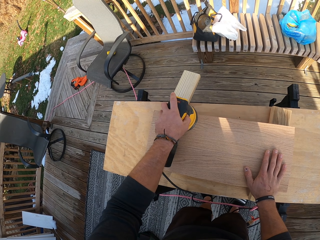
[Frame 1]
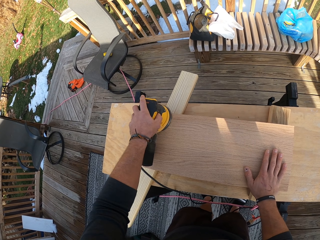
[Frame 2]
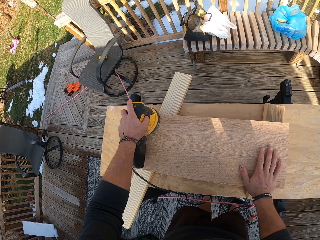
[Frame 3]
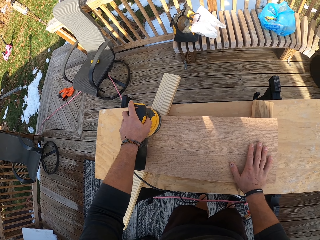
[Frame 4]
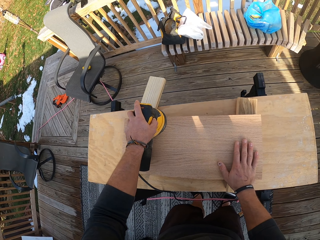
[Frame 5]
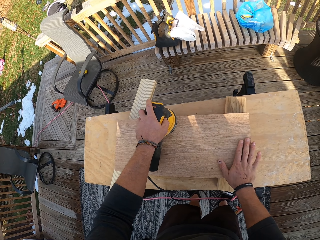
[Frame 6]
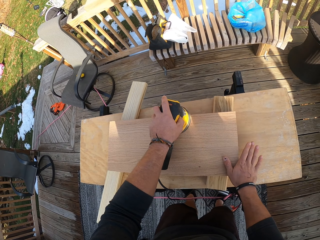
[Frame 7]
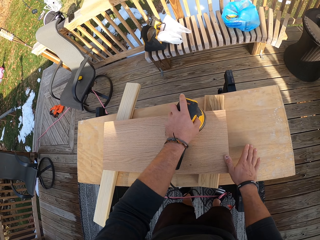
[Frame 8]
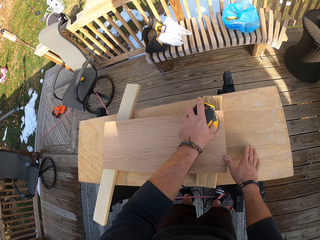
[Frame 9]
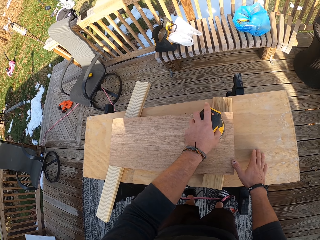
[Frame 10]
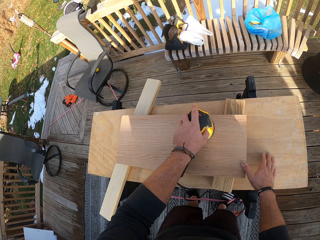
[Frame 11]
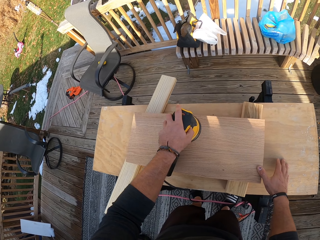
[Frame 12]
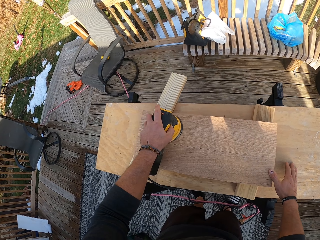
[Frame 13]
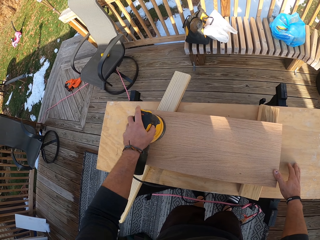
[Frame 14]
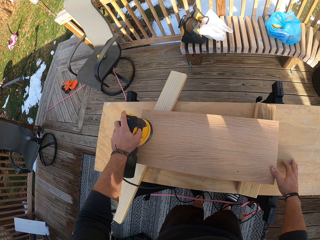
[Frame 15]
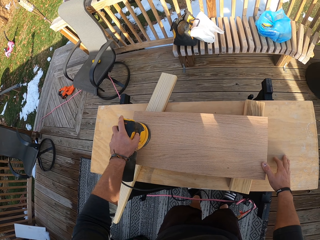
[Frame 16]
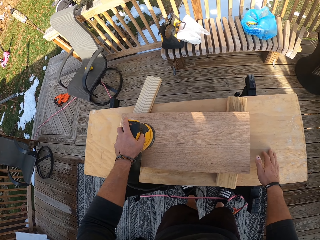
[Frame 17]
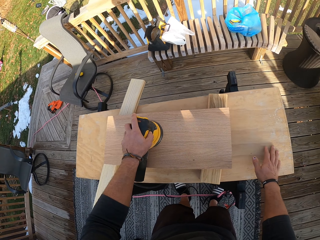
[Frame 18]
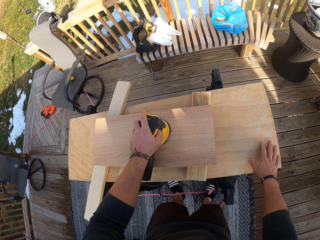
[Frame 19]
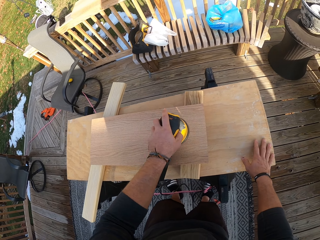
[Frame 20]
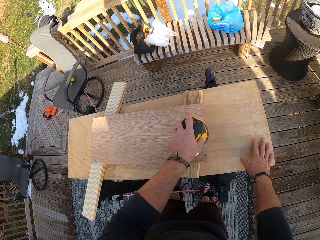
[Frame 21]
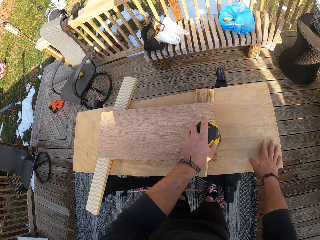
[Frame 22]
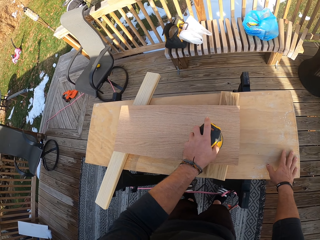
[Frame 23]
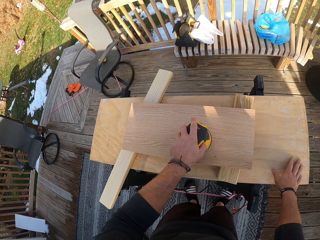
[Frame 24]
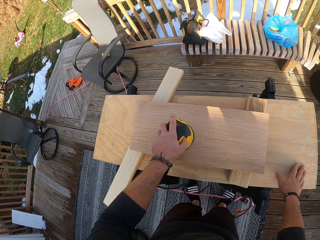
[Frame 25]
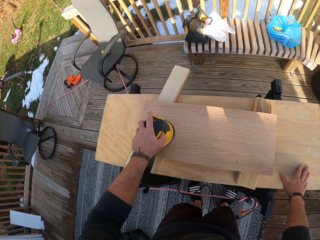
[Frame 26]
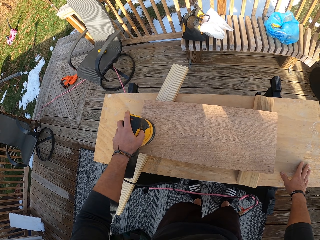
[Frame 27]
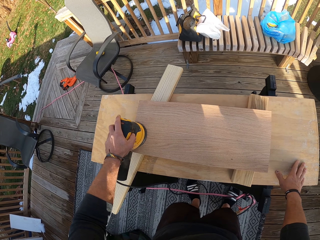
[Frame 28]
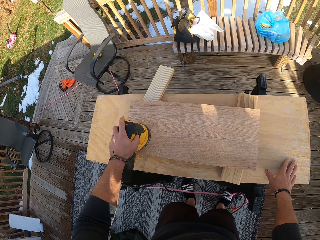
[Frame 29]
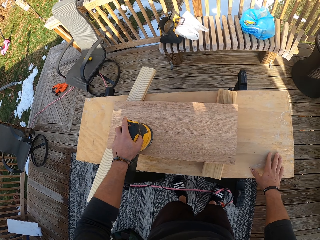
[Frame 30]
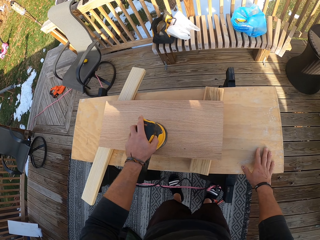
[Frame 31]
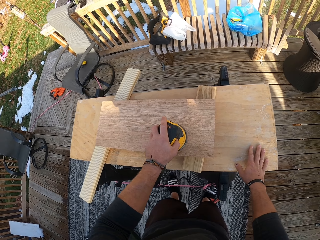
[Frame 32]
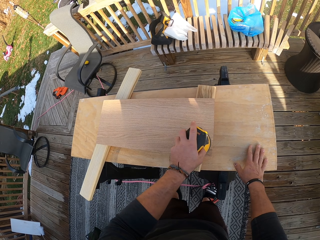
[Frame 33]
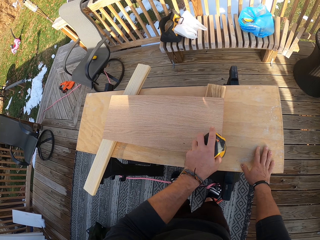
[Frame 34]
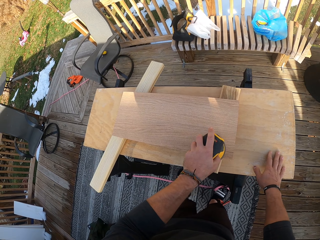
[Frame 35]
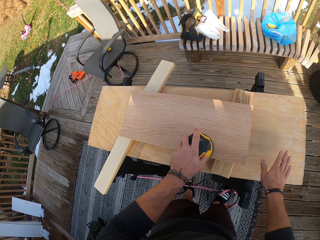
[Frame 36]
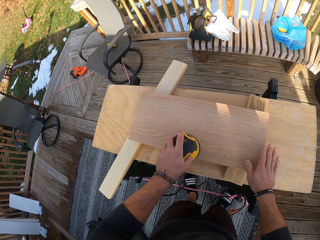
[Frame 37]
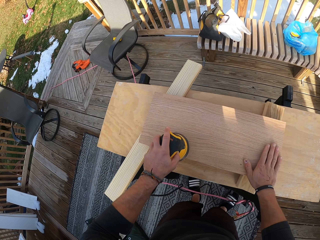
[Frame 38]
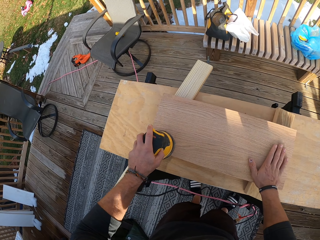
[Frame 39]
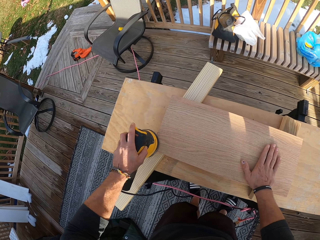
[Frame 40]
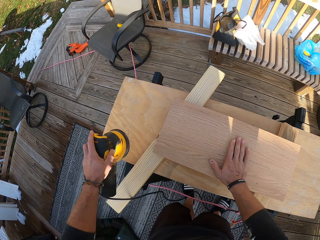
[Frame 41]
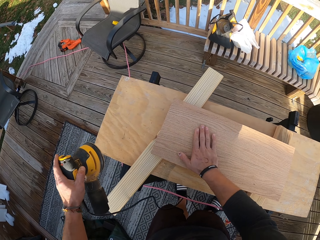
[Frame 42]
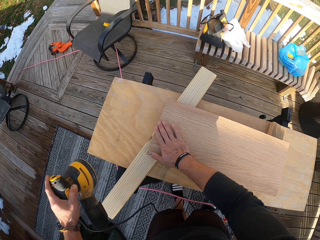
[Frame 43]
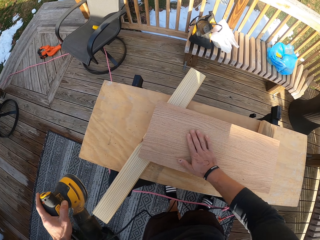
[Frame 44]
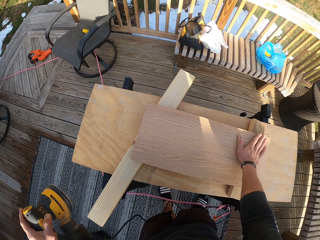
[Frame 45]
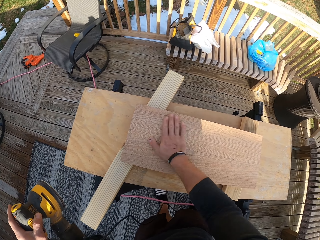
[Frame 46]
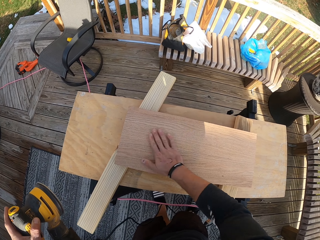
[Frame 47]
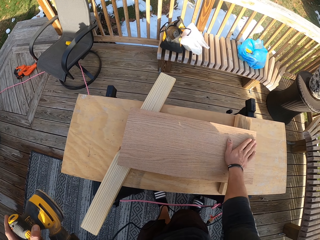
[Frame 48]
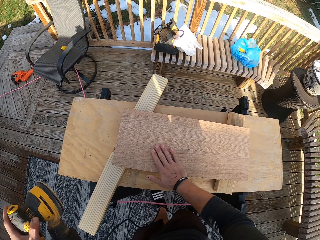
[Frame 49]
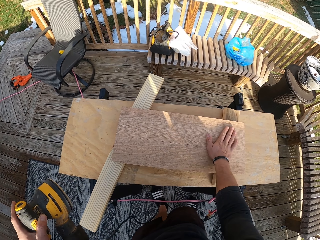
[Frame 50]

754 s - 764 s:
The camera wearer removes the hand from the wood. He places his right hand on the table. He smoothens the wood with the sander. He rubs his right hand on the plank of wood on the table.

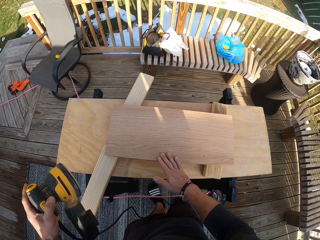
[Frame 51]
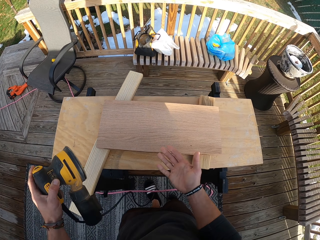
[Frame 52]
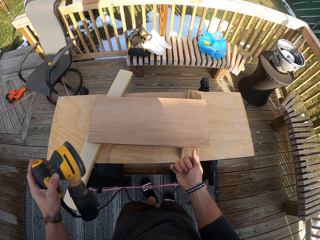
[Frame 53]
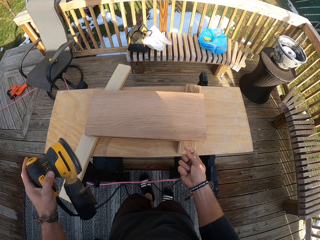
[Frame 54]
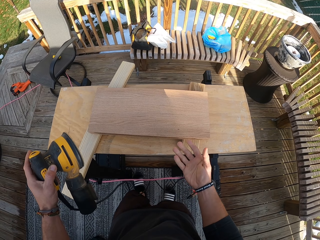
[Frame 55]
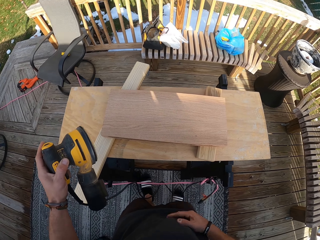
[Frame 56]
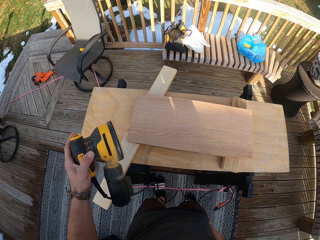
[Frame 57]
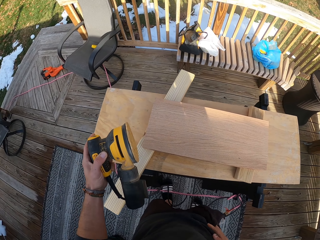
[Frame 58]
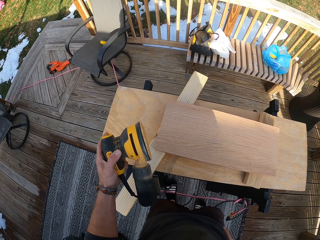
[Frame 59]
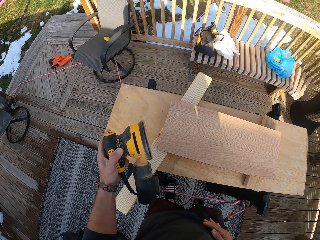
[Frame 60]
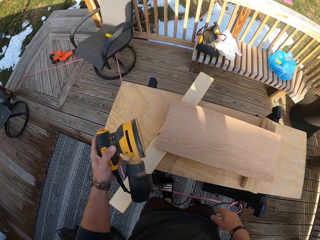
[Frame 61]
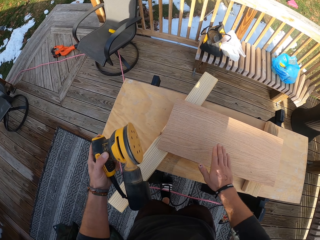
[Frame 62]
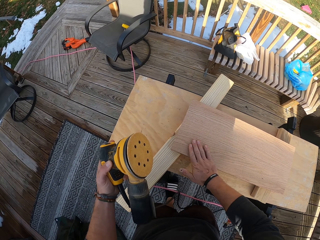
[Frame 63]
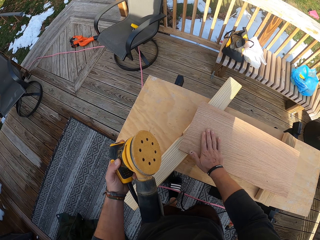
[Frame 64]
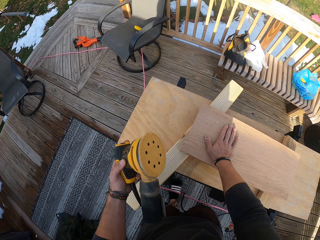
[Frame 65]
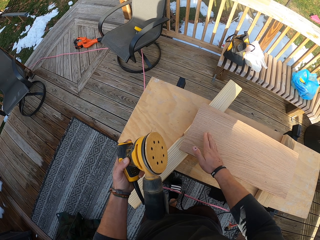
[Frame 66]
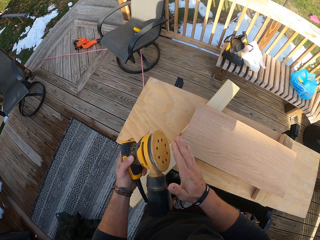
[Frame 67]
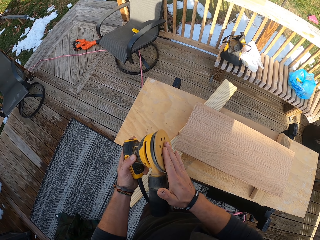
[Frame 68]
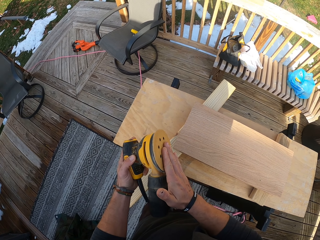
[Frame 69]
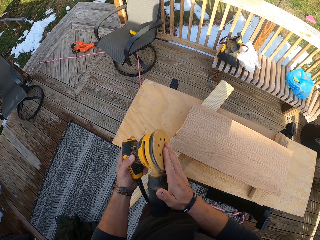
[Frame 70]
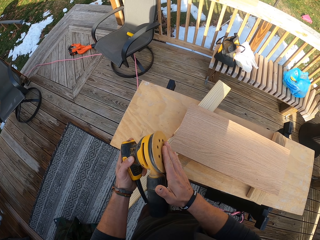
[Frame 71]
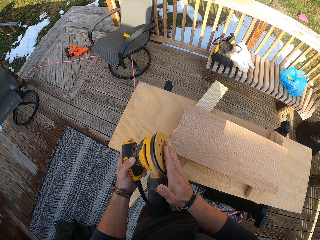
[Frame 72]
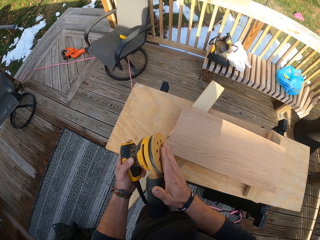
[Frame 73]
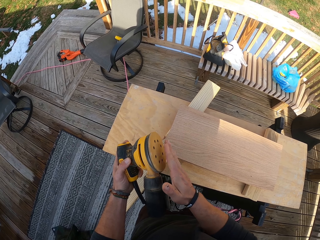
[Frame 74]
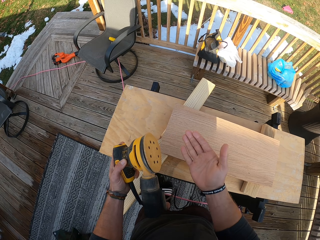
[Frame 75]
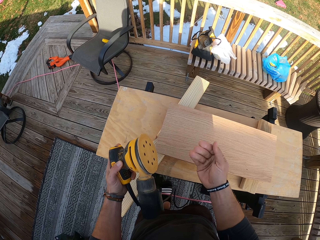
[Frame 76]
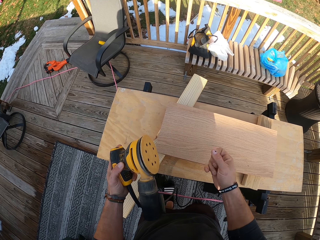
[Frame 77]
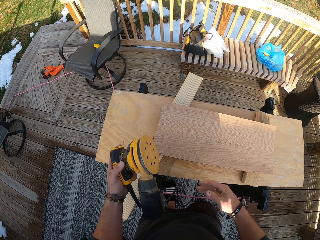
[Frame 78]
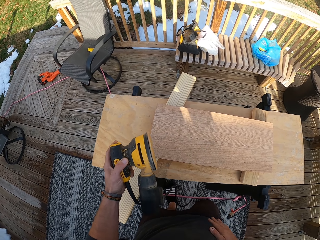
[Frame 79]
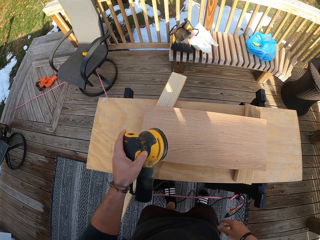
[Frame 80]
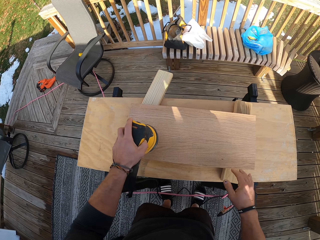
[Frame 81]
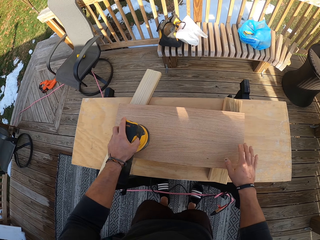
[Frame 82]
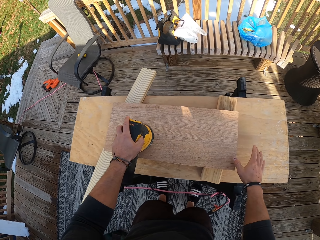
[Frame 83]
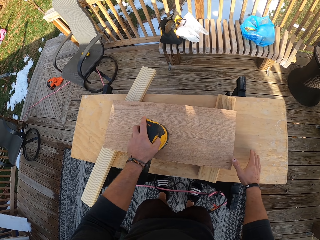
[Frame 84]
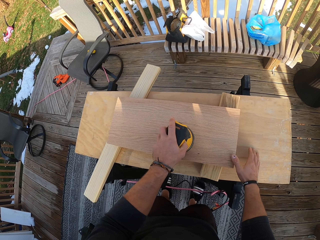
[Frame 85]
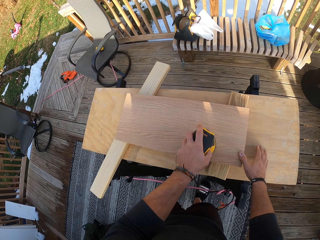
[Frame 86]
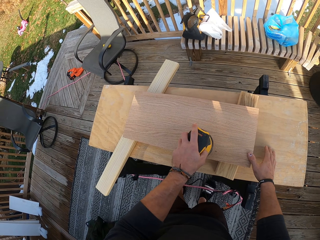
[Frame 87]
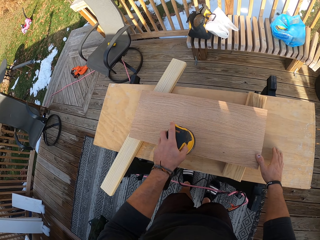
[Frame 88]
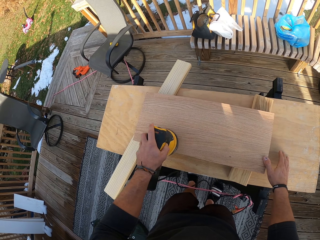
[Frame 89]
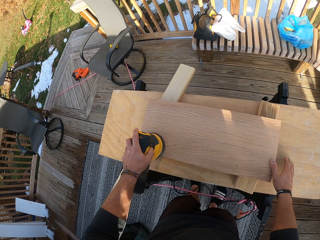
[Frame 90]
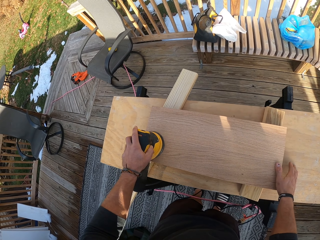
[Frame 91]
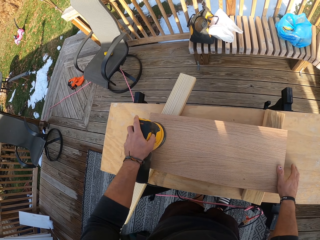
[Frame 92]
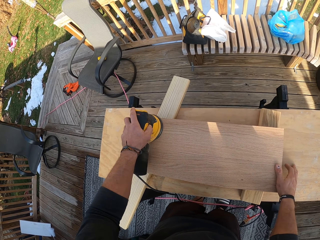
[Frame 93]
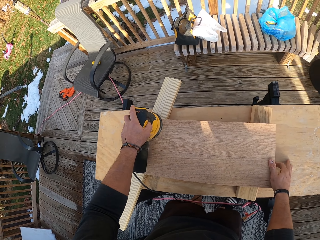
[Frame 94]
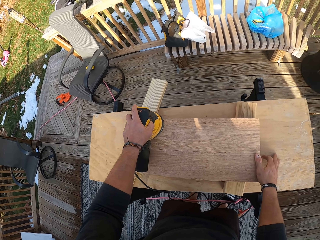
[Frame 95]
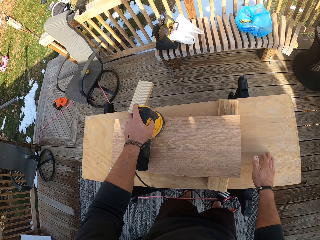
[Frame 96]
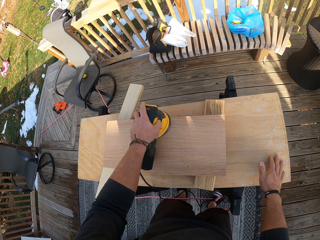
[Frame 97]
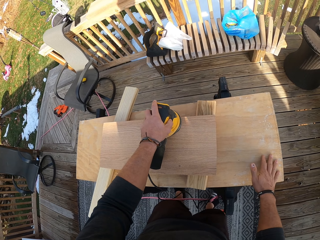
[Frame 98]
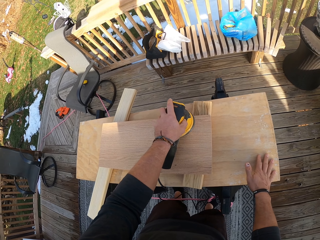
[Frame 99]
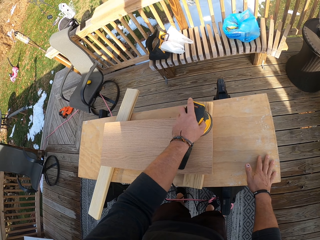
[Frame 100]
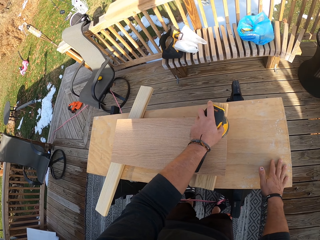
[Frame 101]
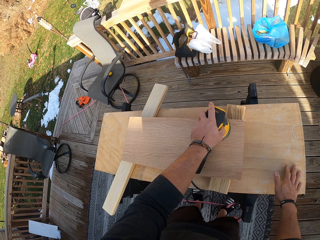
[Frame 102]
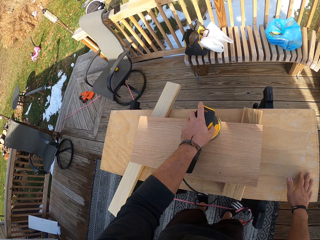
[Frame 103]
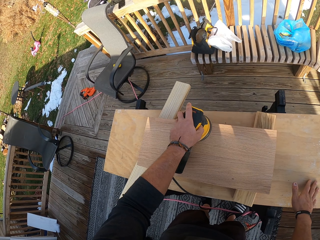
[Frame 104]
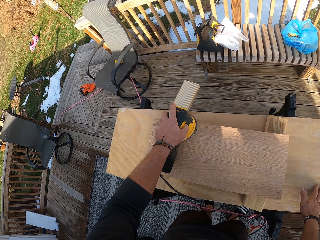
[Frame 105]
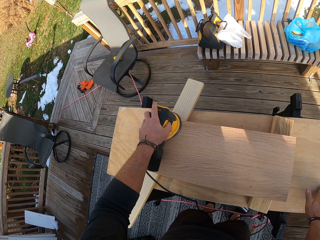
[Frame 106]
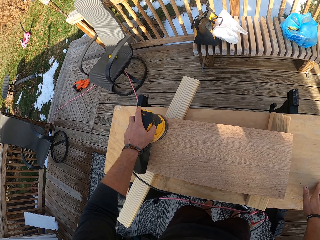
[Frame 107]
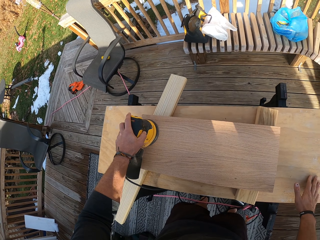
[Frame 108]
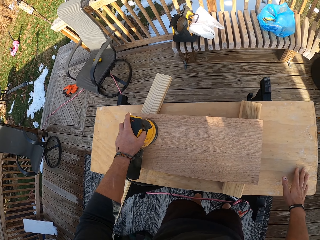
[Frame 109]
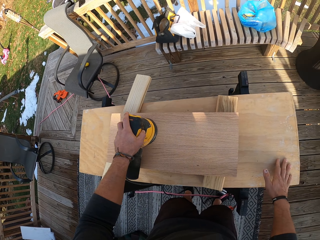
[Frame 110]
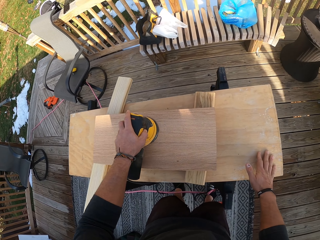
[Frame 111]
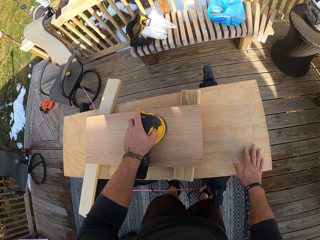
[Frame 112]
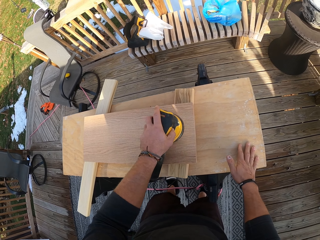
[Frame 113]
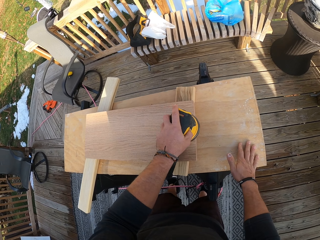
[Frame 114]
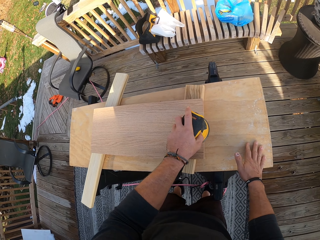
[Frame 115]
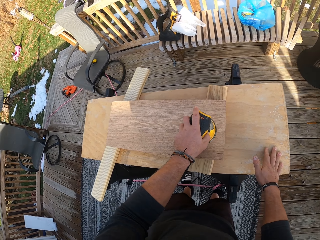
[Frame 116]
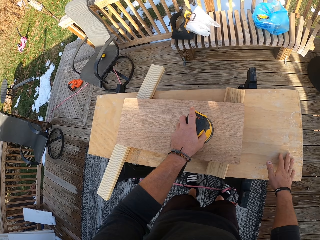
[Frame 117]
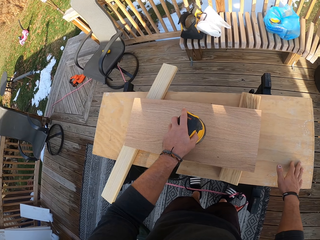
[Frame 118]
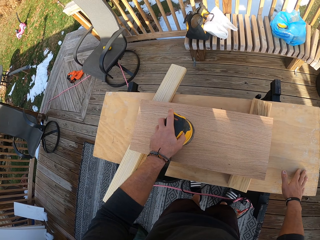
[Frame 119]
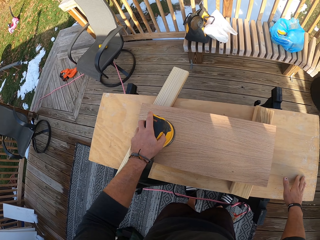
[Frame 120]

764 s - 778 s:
The camera wearer holds the sander. He rubs his right hand on his top. He rubs his right hand on the plank of wood on the table. He touches the sanding pad of the electric orbital sander in his left hand with his right hand. He rubs his right hand on his top or shorts. He smoothens the plank of wood on the table with the electric orbital sander in his left hand. He places his right hand on the plank of wood on the table and the table. He places his right hand on the table. He smoothens the wood with the sander.
